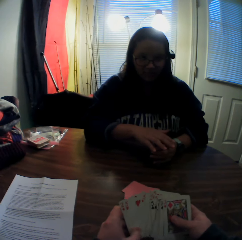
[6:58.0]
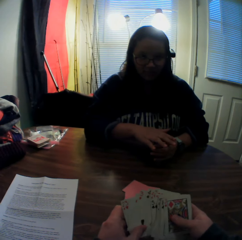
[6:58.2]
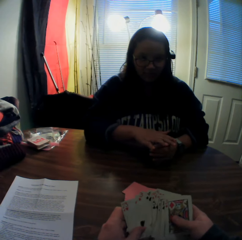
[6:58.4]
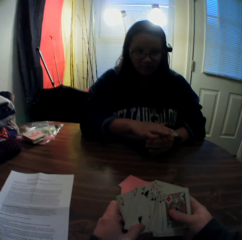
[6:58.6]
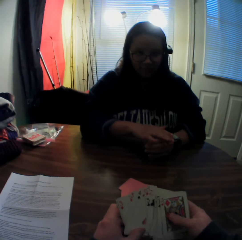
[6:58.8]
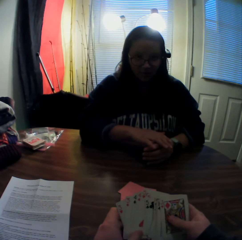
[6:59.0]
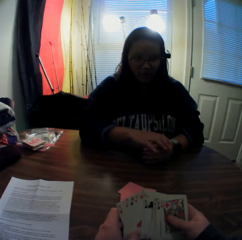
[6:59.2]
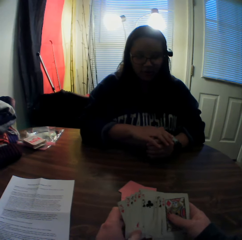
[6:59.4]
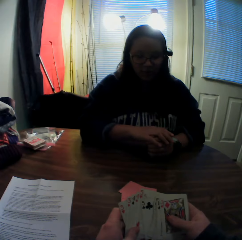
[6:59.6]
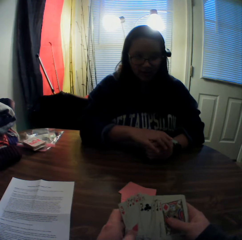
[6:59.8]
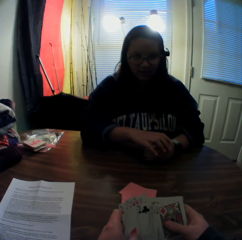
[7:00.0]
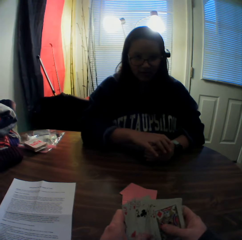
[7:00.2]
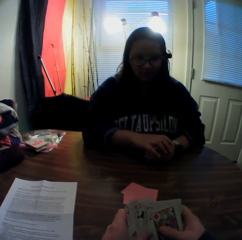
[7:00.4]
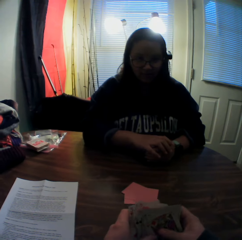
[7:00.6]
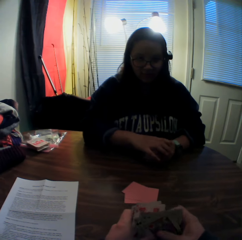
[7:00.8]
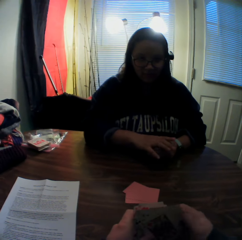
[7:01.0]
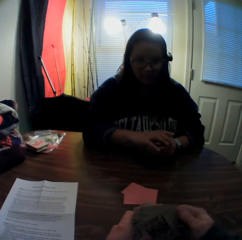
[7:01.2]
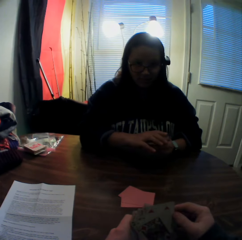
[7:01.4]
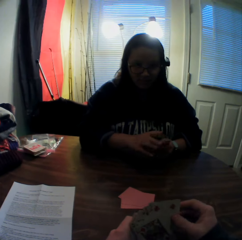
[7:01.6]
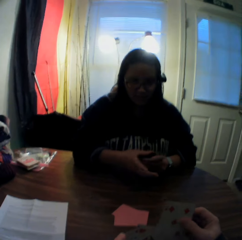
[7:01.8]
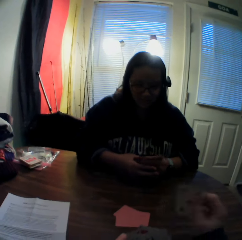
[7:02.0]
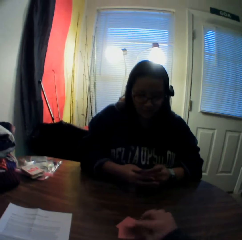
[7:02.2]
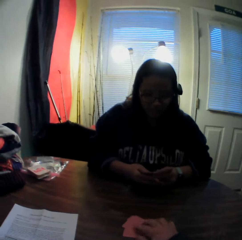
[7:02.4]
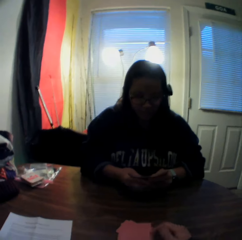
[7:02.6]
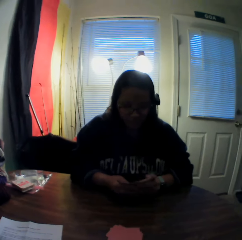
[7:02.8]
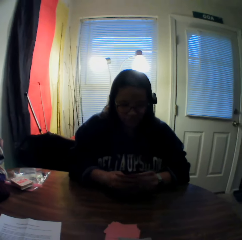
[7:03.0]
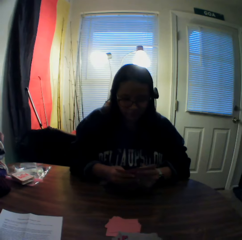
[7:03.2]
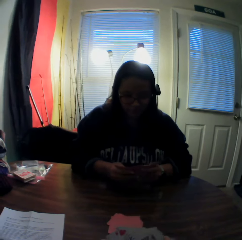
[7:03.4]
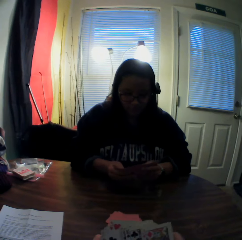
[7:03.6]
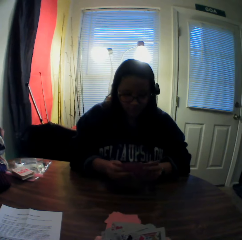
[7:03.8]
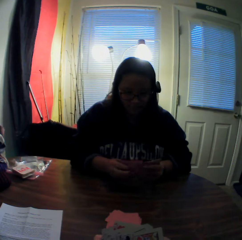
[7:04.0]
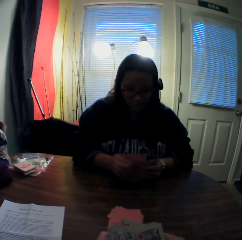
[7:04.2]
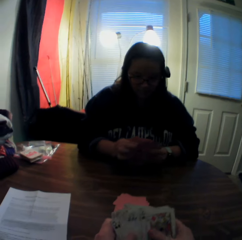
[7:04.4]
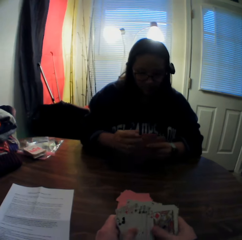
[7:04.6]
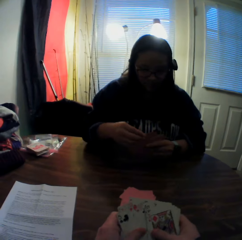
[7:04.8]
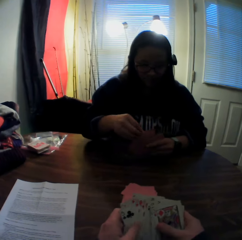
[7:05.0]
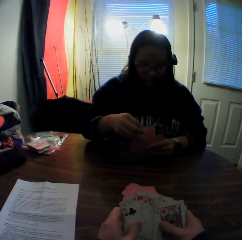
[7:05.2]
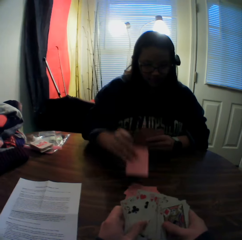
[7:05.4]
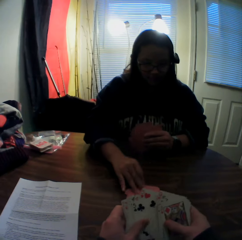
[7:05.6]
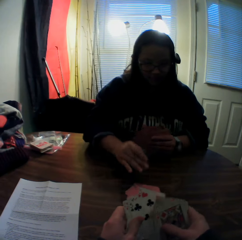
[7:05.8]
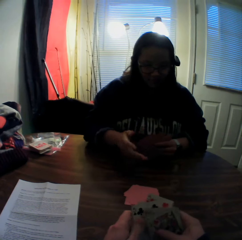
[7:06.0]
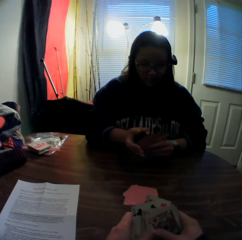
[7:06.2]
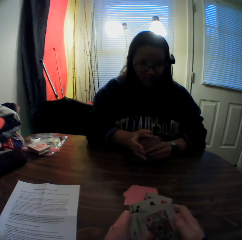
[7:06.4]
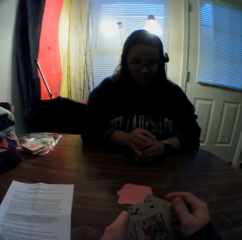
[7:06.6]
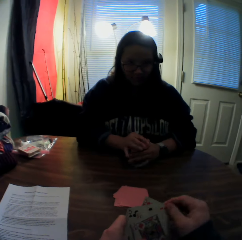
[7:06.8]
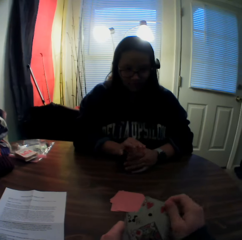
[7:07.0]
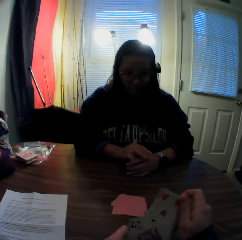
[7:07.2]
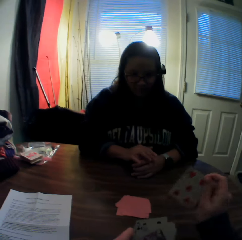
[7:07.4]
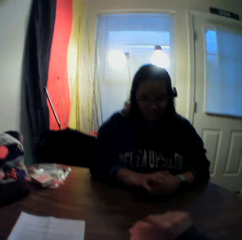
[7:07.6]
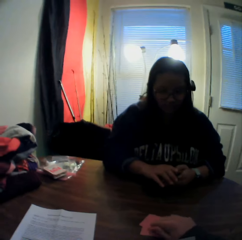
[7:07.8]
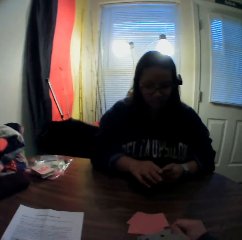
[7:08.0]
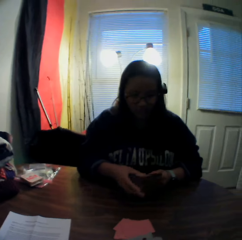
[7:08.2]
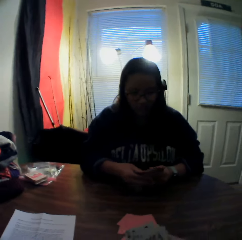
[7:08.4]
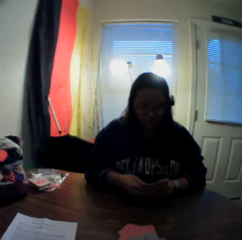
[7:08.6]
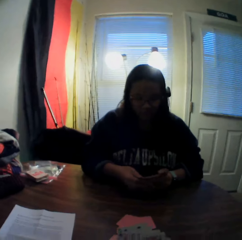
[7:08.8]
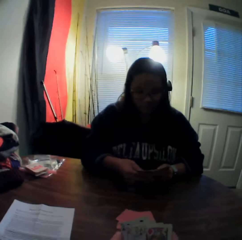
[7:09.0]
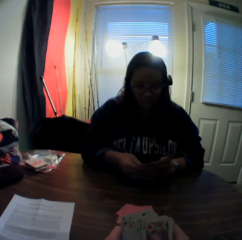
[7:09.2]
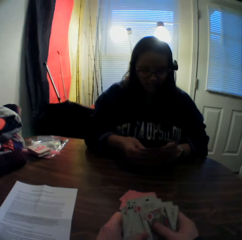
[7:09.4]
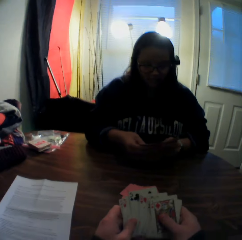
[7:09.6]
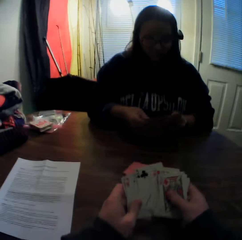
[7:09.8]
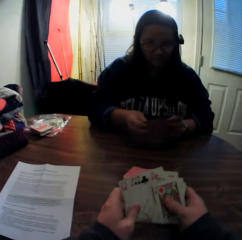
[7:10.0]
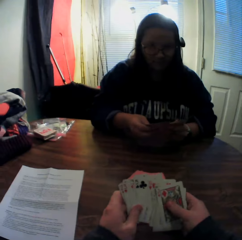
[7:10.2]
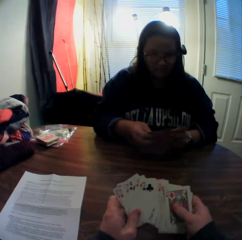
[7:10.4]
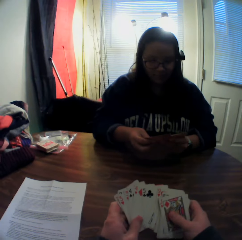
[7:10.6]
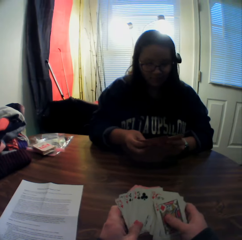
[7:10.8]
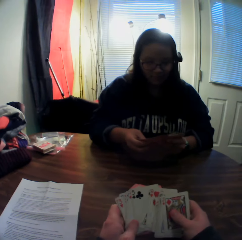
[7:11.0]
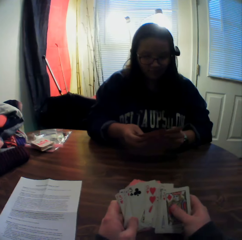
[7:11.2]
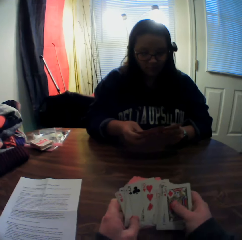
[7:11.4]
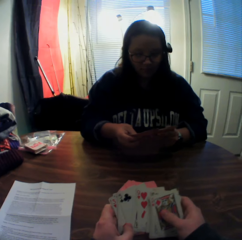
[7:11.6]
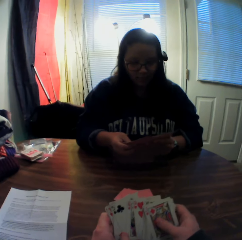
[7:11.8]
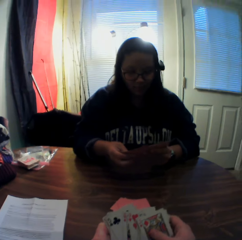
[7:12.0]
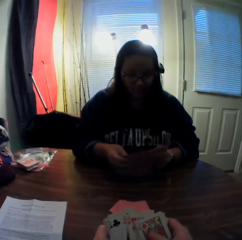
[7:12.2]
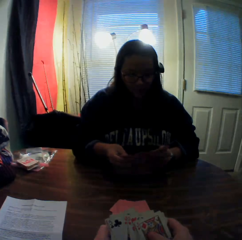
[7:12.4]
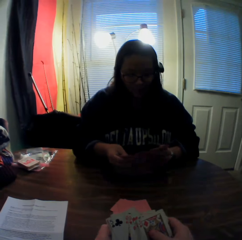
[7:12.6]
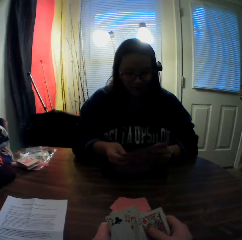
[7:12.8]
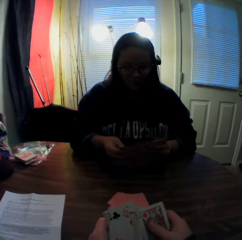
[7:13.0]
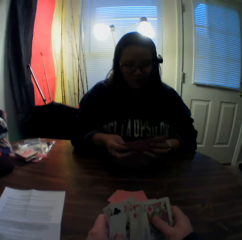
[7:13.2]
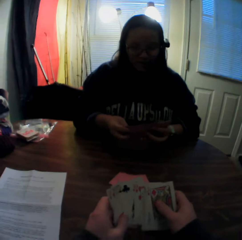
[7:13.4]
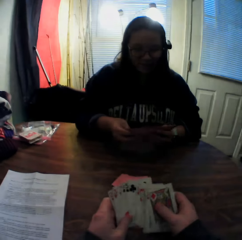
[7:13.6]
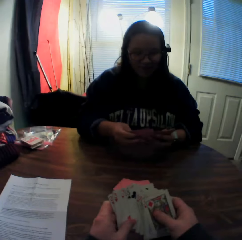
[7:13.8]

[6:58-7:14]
The camera wearer inspects the cards on his hands. He picks a card from the stack of cards in his hands with his right hand. He places the card onto the stack of cards on the table. The woman flips through the stack of cards in her hands. The camera wearer stares at the woman. He flips through the stack of cards in his hands. The woman picks a card from the stack of cards in her hands with her right hand. She places the card onto the stack of cards on the table. The camera wearer picks a card from the stack of cards in his hands with his right hand. He places the card onto the stack of cards on the table. The woman flips through the stack of cards in her hands. The camera wearer stares at the woman. He flips through the stack of cards in his hands. He inspects the cards on his hands.

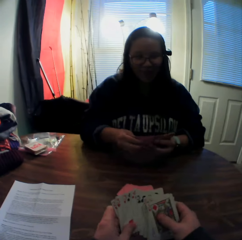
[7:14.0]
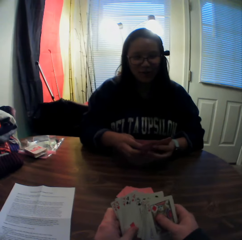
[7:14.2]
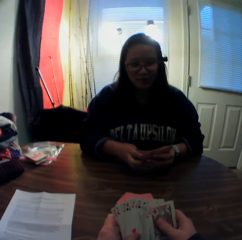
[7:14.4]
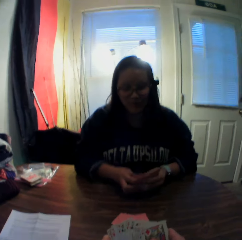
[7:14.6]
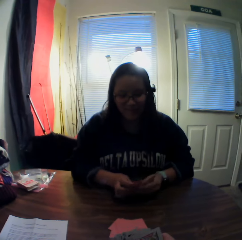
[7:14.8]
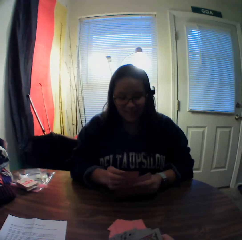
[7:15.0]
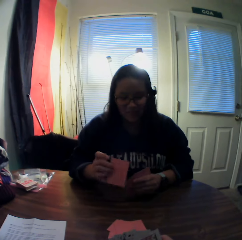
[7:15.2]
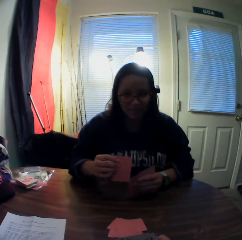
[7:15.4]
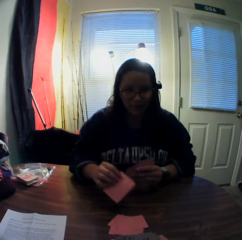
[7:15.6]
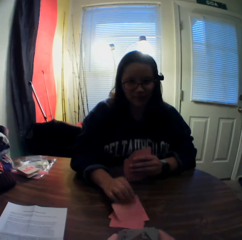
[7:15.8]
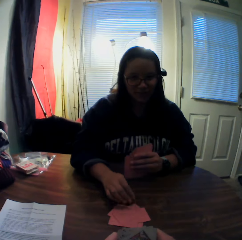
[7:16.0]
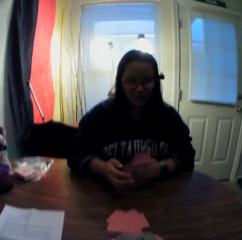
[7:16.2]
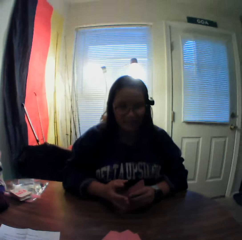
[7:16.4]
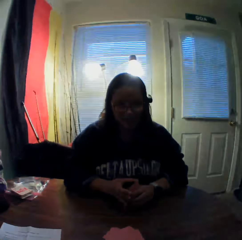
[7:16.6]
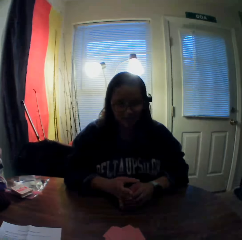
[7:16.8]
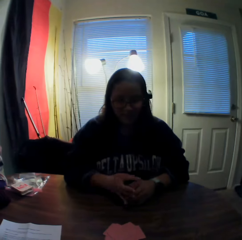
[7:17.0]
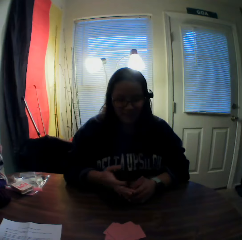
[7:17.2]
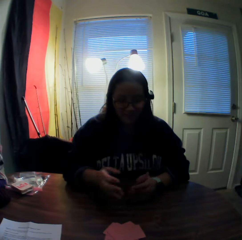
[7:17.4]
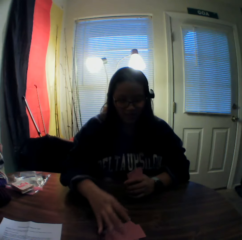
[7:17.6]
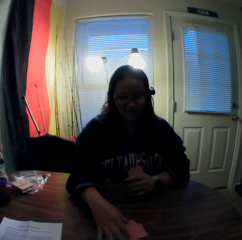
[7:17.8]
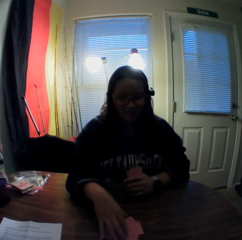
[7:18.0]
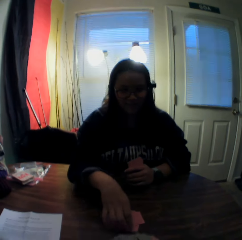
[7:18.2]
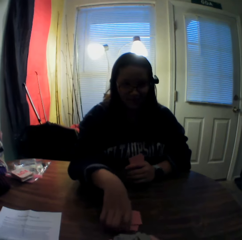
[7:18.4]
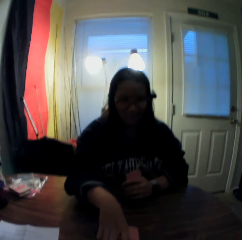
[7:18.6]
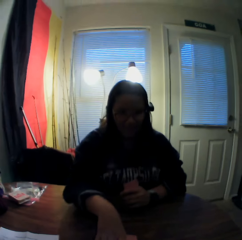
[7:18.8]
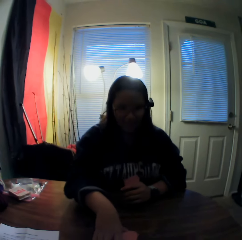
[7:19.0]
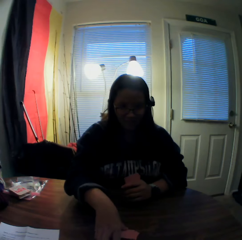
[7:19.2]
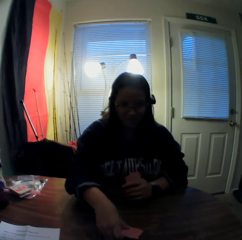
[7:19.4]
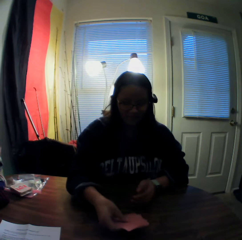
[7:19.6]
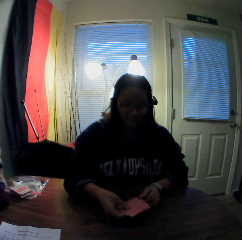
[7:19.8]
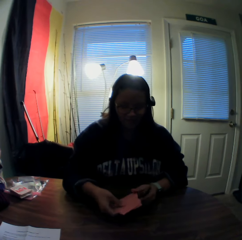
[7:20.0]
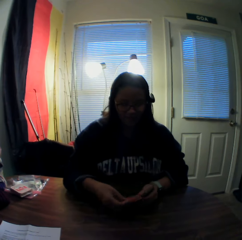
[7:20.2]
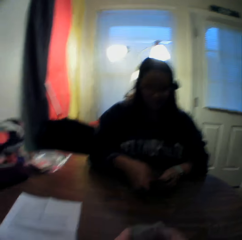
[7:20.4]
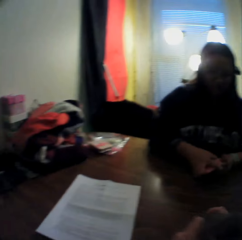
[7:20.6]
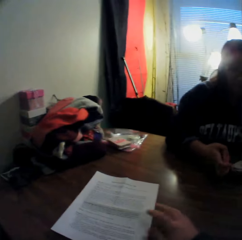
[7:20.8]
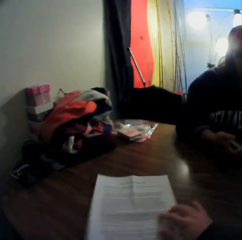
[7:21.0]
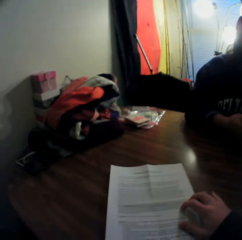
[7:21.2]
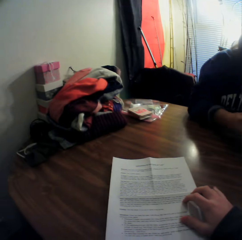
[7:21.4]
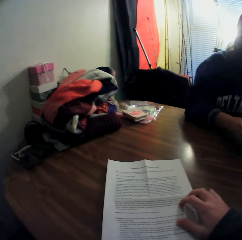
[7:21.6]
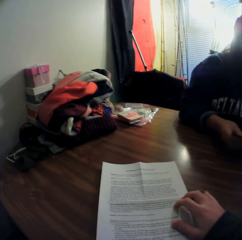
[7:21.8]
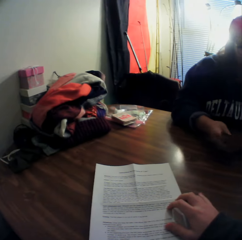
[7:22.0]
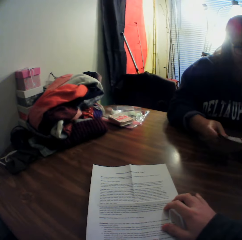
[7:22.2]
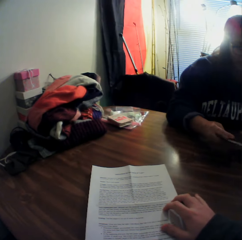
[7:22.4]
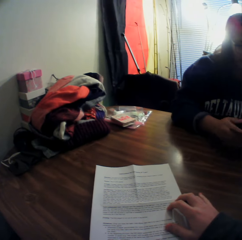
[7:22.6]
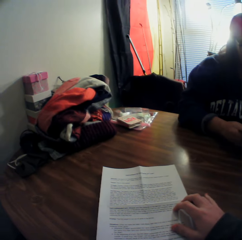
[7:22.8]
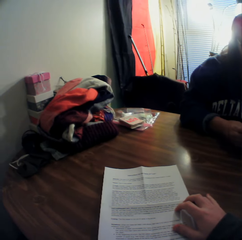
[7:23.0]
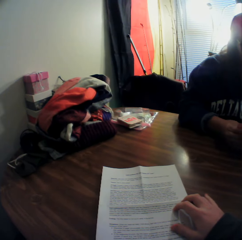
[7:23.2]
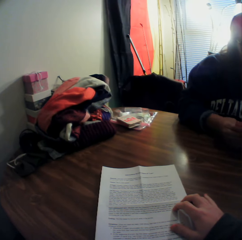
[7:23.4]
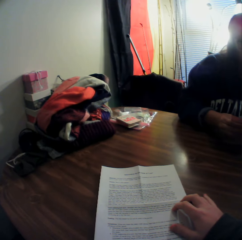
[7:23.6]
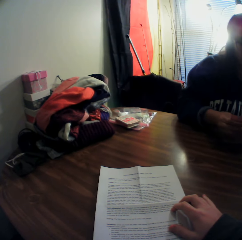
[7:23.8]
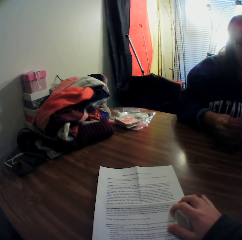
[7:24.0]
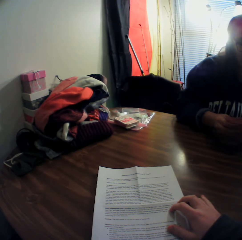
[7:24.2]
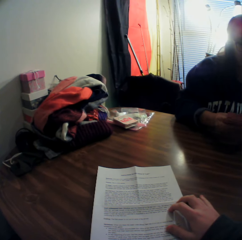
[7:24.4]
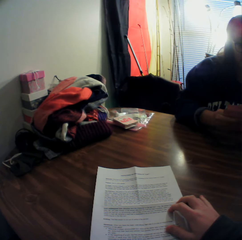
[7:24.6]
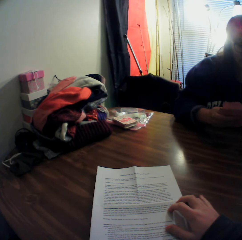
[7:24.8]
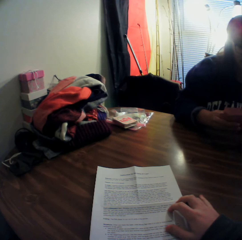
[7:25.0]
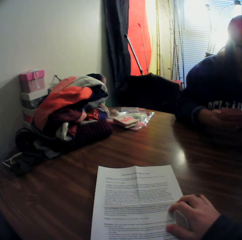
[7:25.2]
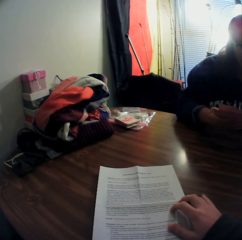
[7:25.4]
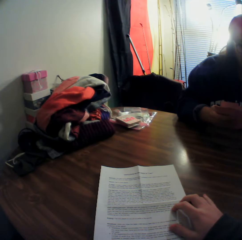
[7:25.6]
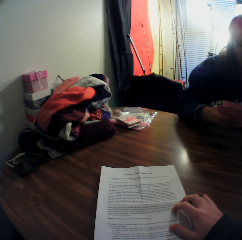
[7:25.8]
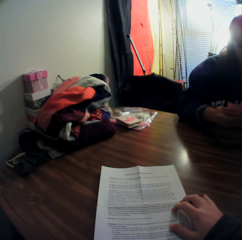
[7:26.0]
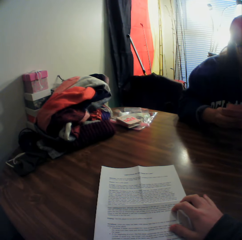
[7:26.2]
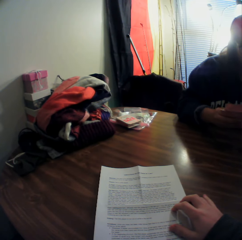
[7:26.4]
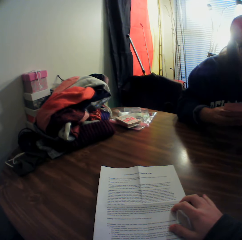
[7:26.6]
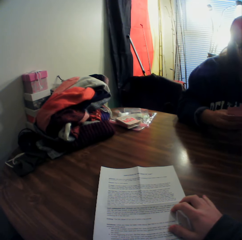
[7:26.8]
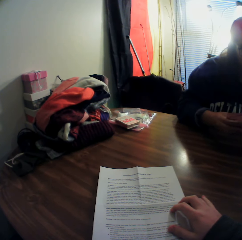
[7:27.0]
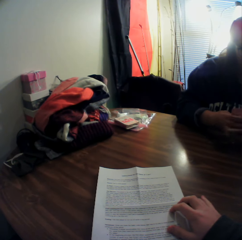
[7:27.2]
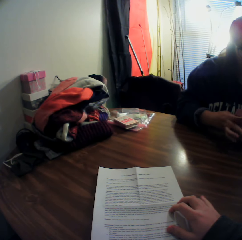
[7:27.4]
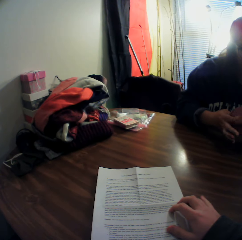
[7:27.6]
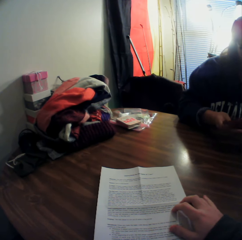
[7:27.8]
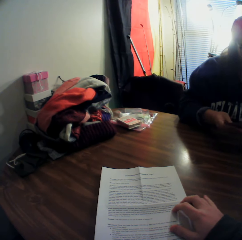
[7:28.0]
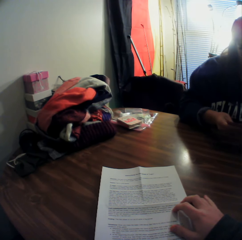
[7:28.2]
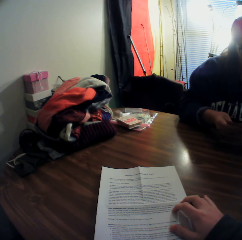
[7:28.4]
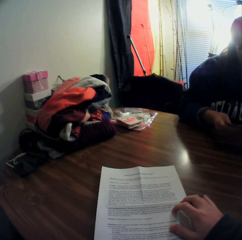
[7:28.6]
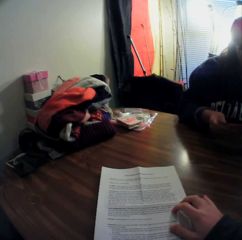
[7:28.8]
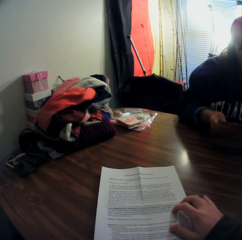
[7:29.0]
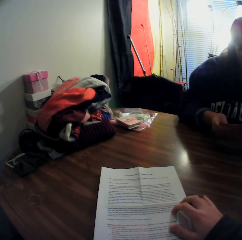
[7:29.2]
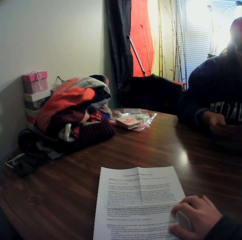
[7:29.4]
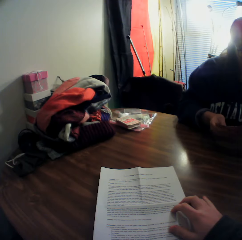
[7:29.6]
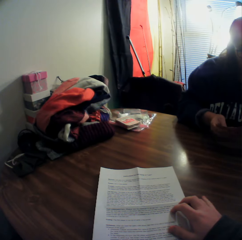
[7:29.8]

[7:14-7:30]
The woman picks a card from the stack of cards in her hands with her right hand. The camera wearer stares at the woman. The woman places the card onto the stack of cards on the table. The camera wearer stares at the woman. The woman picks up the stack of cards on the table with her right hand. The camera wearer stares at the printed page. He moves the sheet of paper on the table with his right hand. The woman flips through the stack of cards in her hands.
